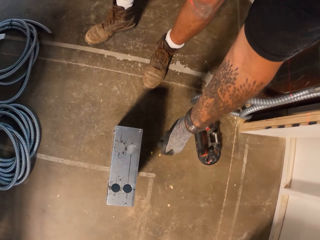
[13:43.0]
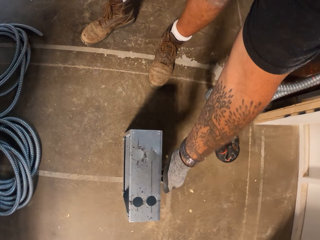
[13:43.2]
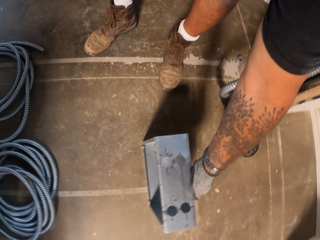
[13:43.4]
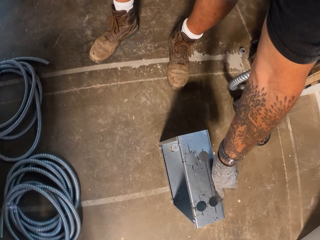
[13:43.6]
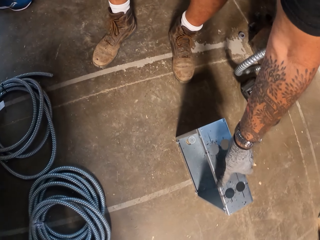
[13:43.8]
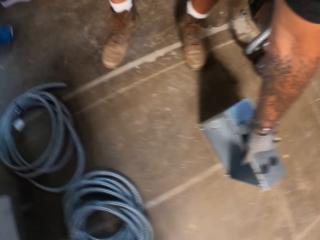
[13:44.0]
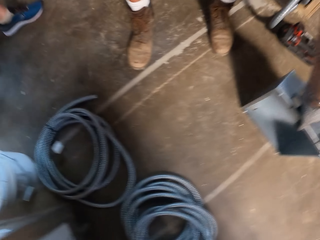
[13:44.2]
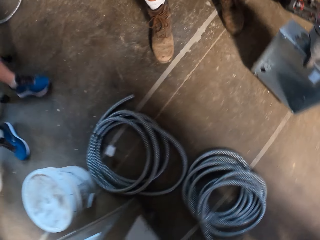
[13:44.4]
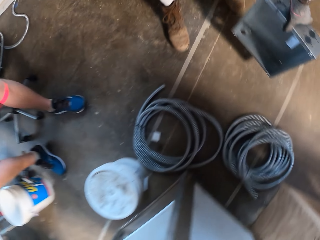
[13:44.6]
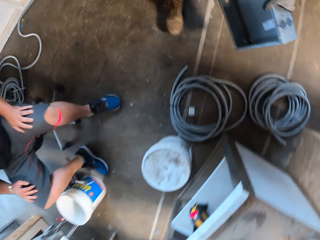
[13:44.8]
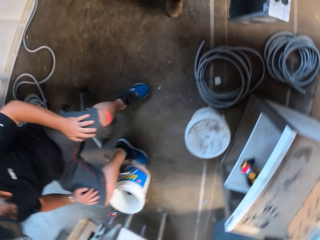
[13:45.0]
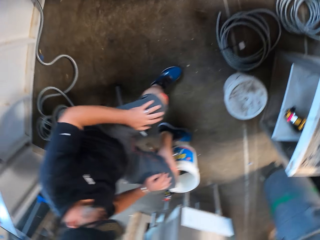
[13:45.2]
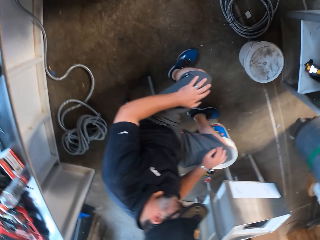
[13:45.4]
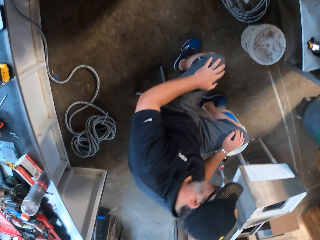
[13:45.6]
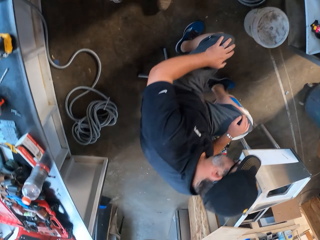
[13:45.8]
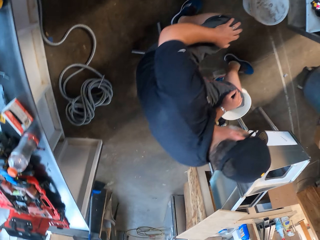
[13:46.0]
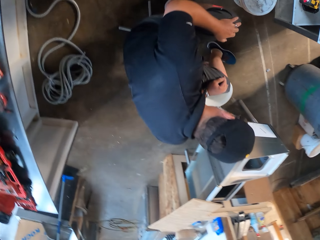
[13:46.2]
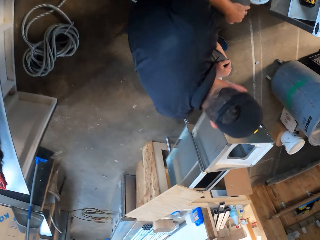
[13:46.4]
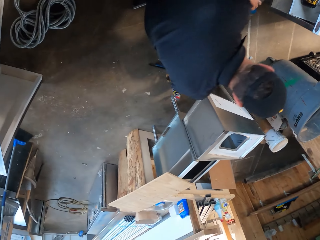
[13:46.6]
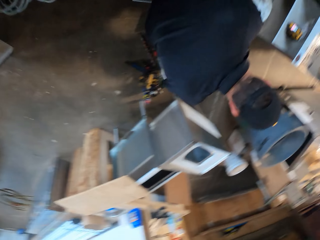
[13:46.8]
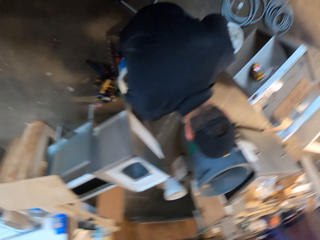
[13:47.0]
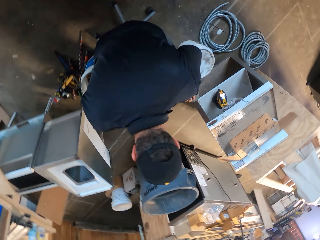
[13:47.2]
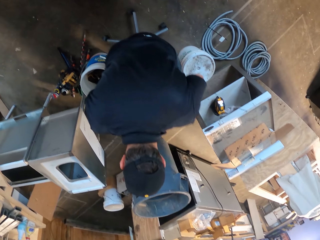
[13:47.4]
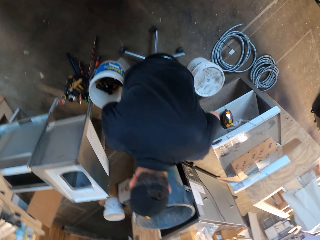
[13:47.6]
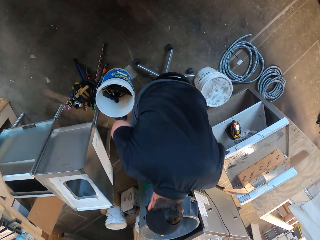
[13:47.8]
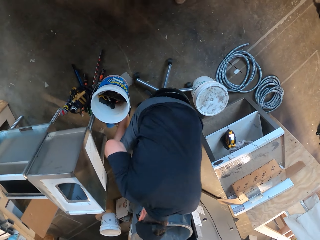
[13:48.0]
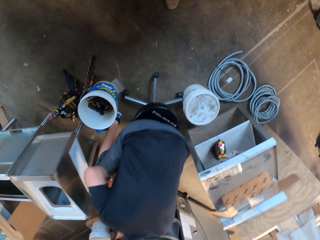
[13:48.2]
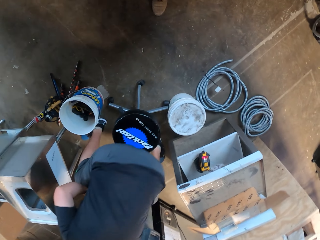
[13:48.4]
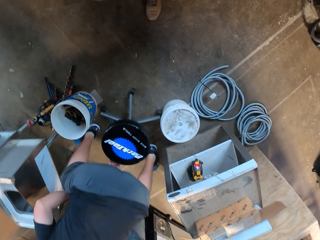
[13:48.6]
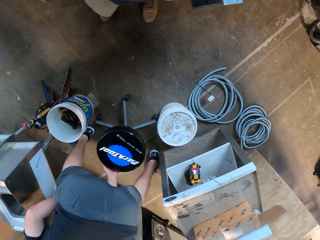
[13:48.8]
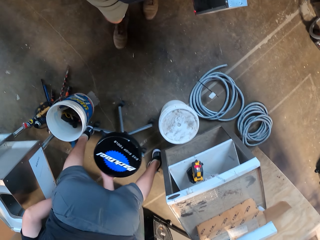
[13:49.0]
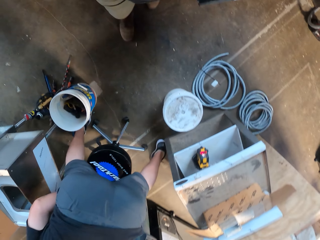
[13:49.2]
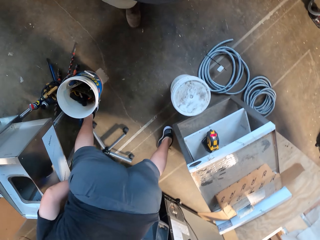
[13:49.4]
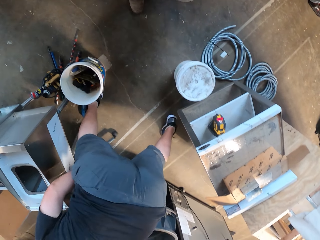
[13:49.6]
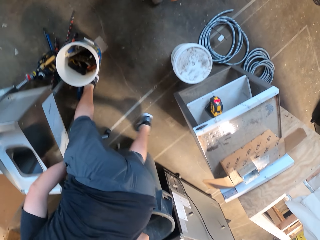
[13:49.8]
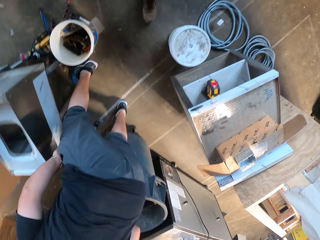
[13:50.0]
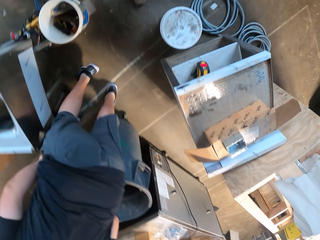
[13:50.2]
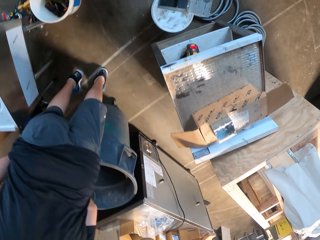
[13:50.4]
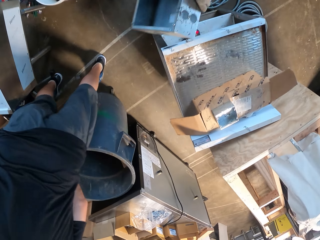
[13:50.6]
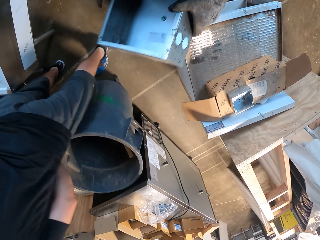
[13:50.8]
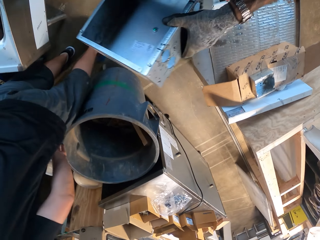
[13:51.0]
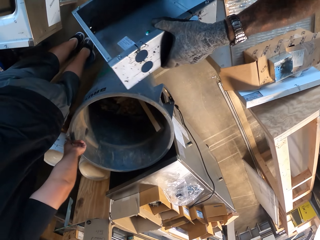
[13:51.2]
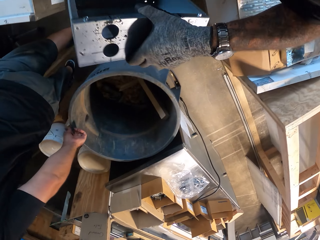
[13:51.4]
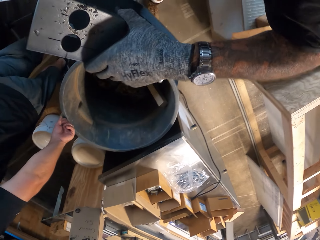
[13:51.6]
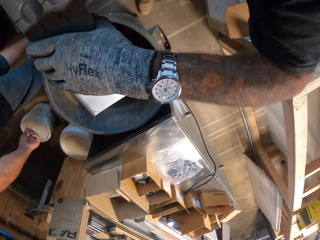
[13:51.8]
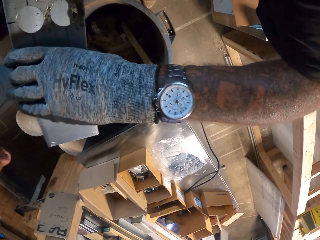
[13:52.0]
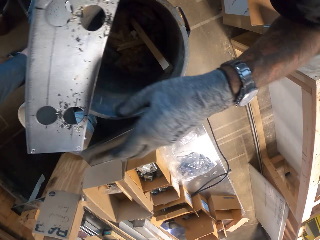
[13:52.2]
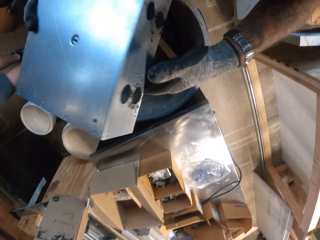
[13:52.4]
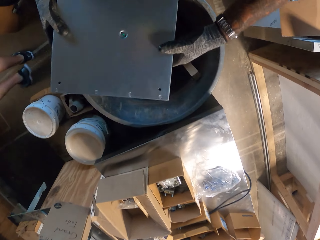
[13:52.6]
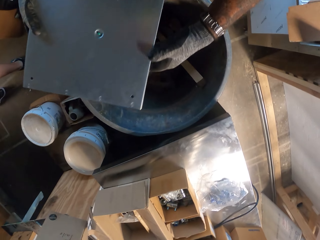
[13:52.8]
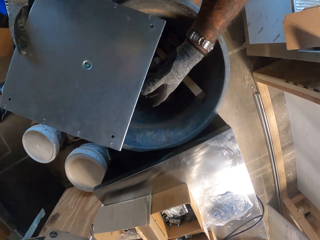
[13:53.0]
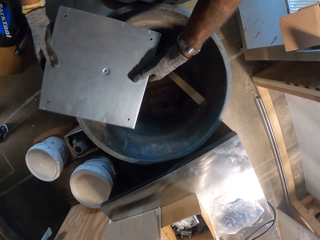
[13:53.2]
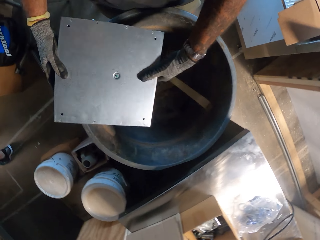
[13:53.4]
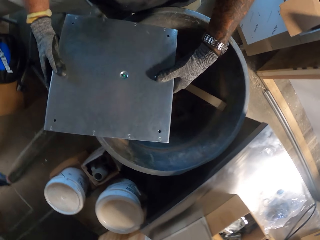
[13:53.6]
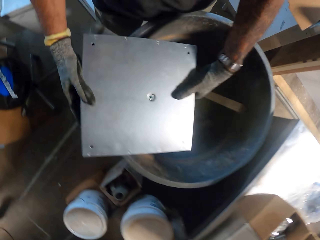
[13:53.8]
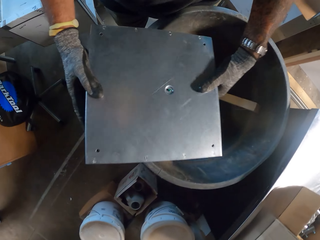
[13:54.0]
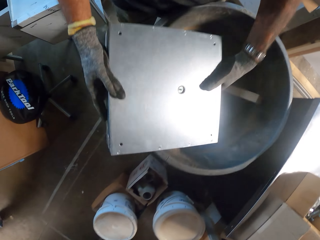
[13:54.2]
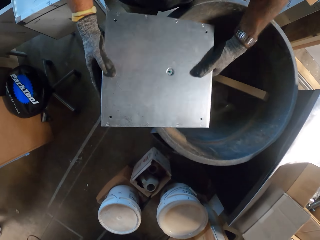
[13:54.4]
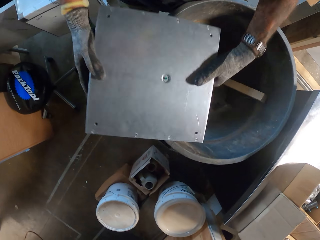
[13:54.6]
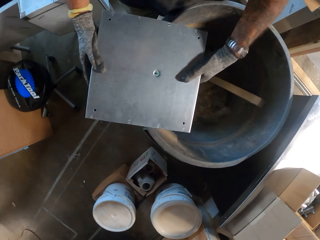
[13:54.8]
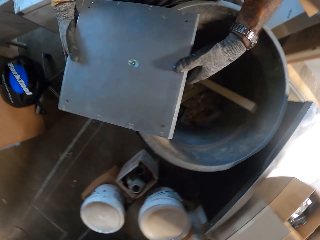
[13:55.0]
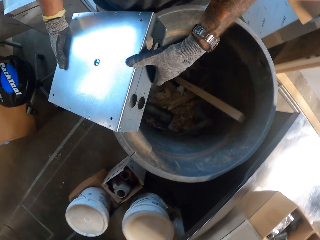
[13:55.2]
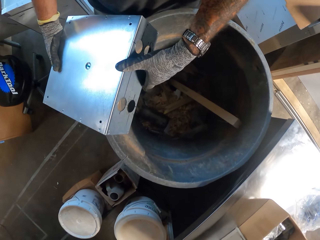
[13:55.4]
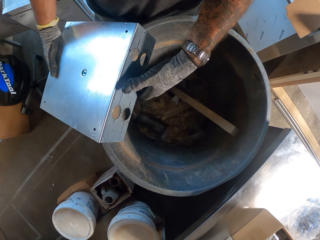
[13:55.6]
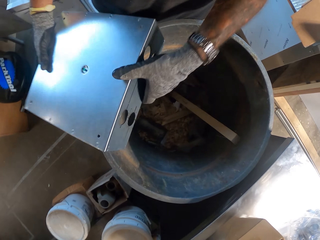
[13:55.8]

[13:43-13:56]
The camera wearer bends. They touch the metal box. They pick the metal box from the floor. They walk on the floor. They walk again. They throw dust in the dustbin from the metal box. They shake the metal box in the dustbin. They hit the metal box on the dustbin.

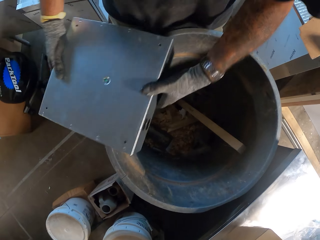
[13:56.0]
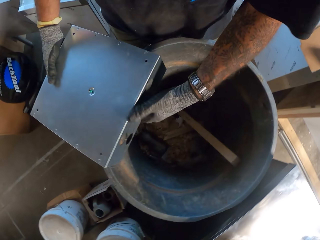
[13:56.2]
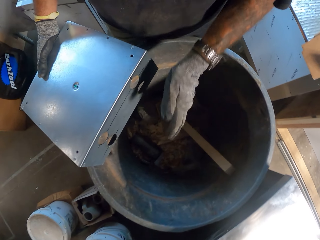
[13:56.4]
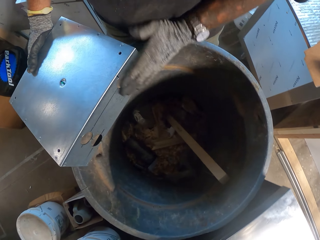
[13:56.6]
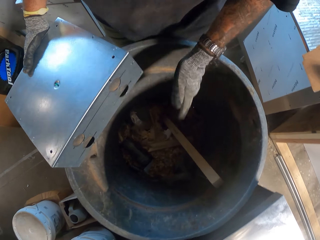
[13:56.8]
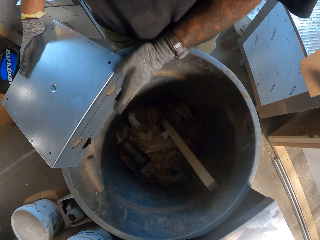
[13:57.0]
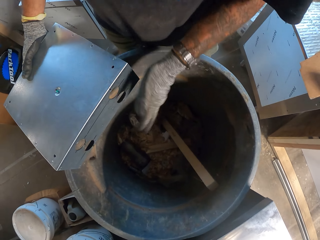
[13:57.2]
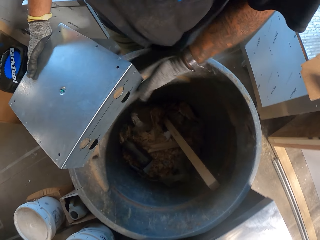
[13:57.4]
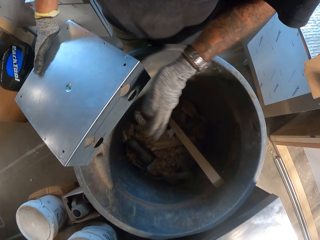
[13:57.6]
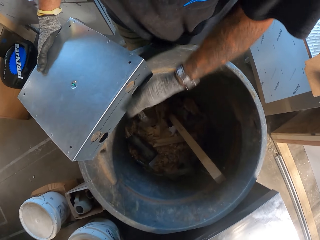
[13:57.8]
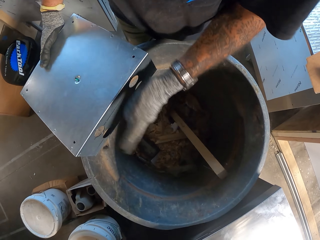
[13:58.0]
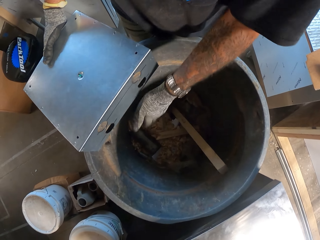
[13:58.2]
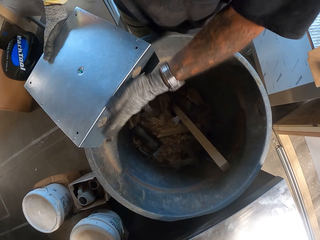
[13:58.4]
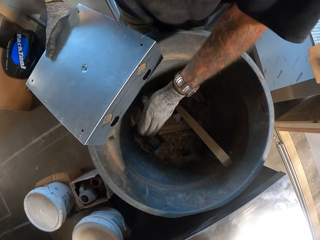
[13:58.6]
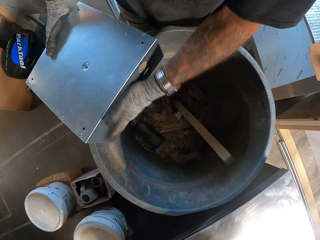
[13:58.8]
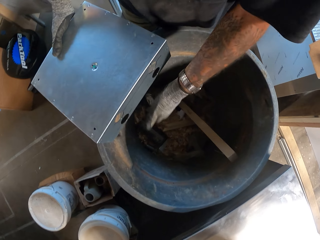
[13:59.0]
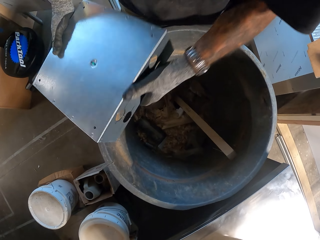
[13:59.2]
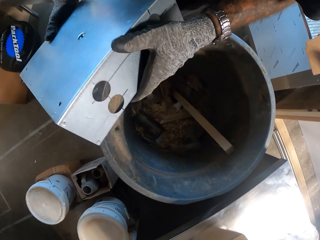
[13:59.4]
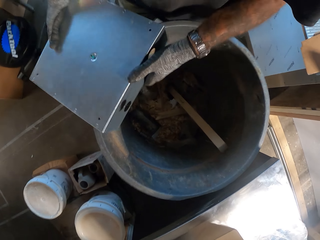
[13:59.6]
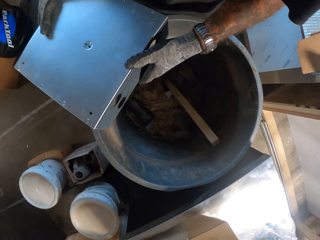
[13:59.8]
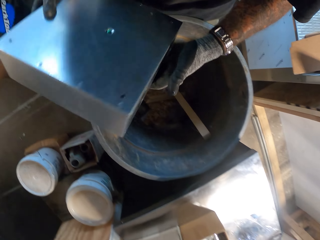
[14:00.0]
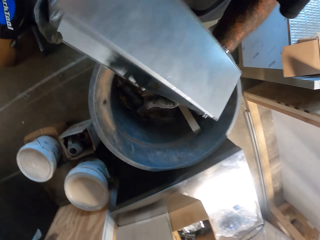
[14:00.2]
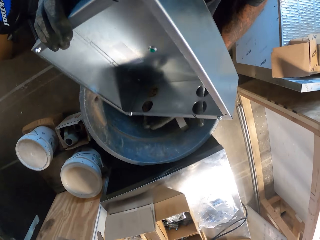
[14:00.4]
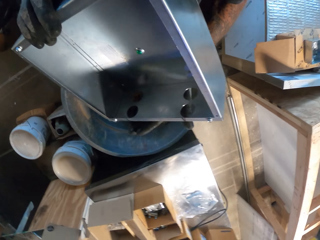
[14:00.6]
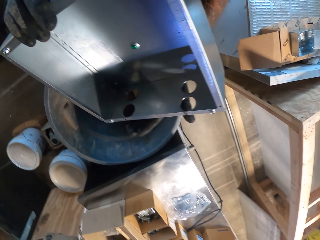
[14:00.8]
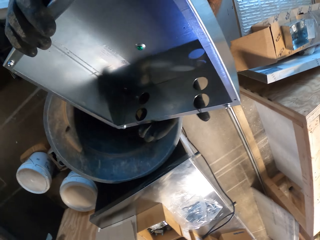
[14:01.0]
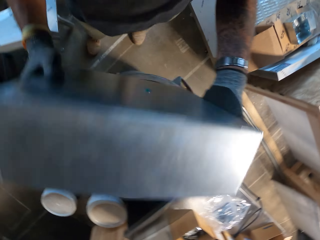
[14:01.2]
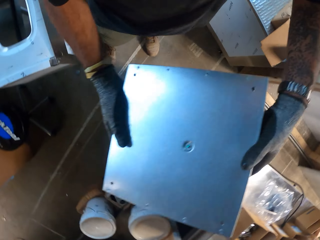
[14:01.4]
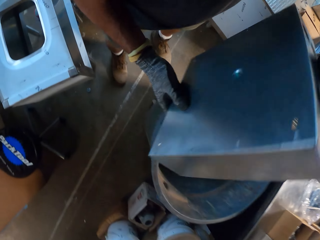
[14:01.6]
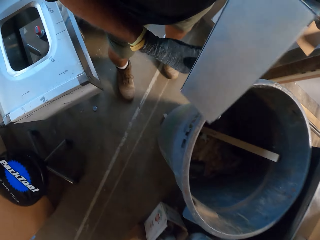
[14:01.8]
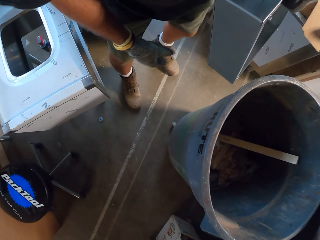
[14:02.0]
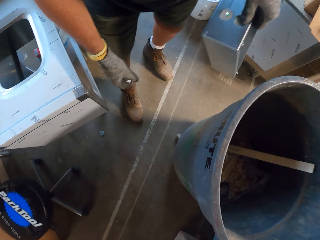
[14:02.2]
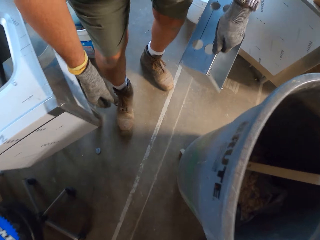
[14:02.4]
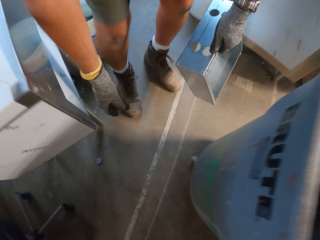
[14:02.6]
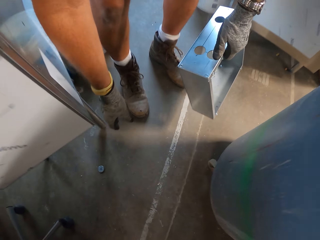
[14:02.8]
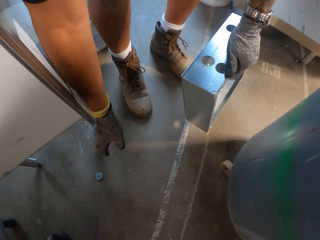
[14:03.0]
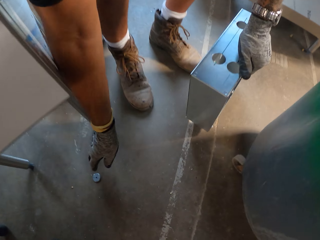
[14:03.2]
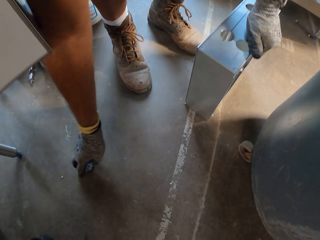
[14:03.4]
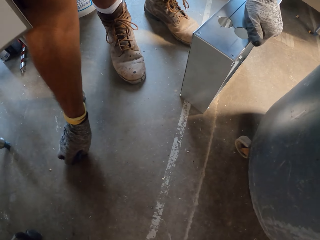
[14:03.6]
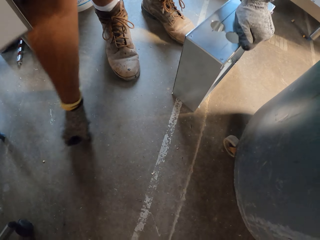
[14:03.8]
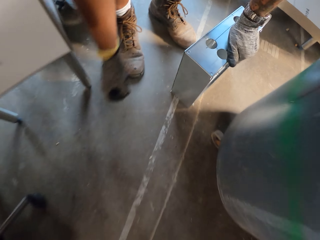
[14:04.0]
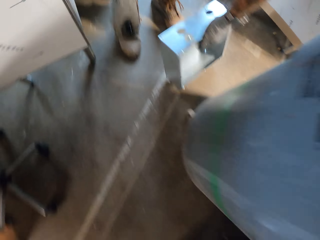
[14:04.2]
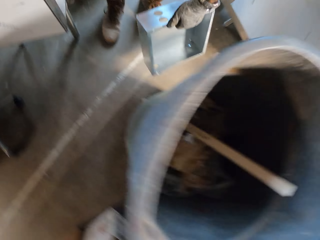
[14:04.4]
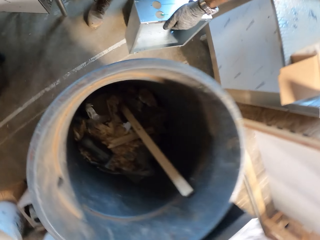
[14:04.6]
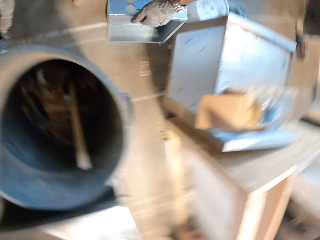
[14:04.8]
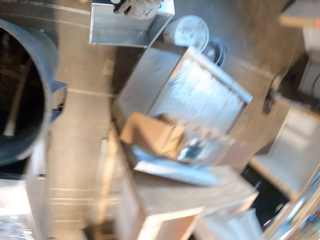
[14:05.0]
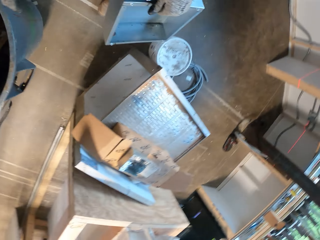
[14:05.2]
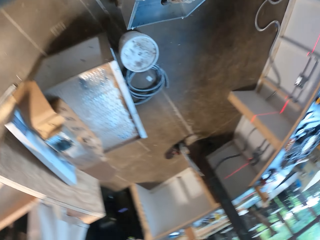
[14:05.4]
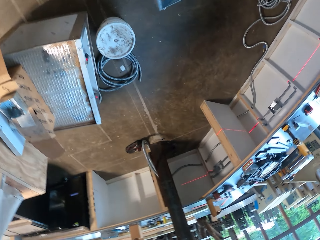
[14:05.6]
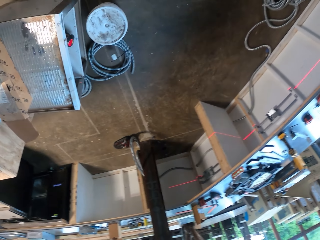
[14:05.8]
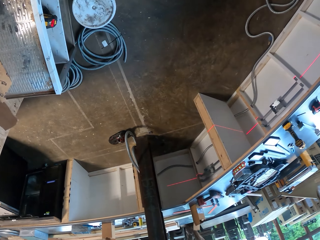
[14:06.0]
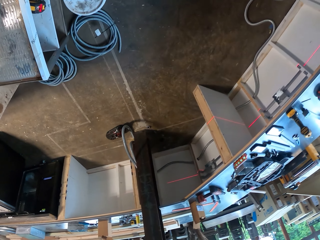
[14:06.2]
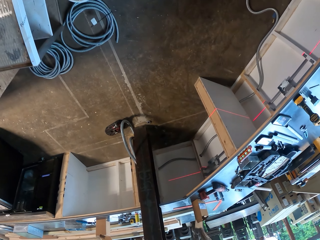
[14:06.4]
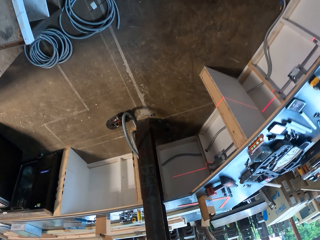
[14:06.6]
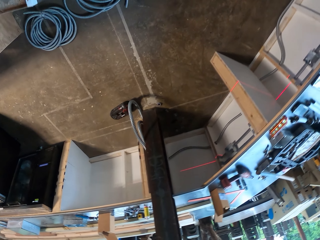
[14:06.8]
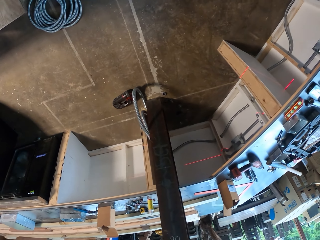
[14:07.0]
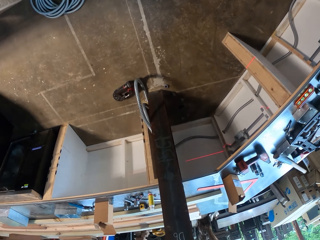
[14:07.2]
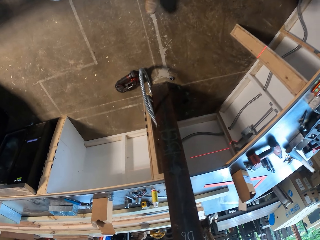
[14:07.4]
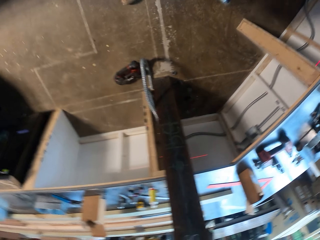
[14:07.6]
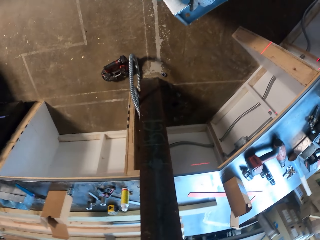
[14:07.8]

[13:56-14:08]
The camera wearer wipes the metal box with the left hand. They hit the metal box on the dustbin. They look at the metal box. They turn the metal box. They put down the metal box. They pick a washer from the floor with the right hand. They stand up. They walk on the floor.
